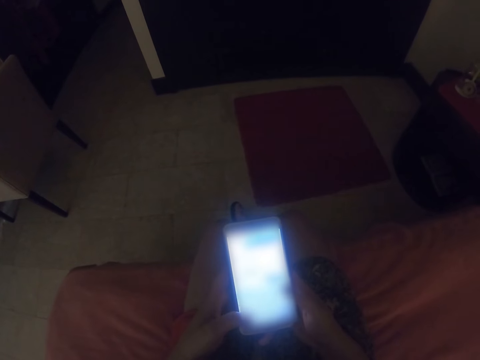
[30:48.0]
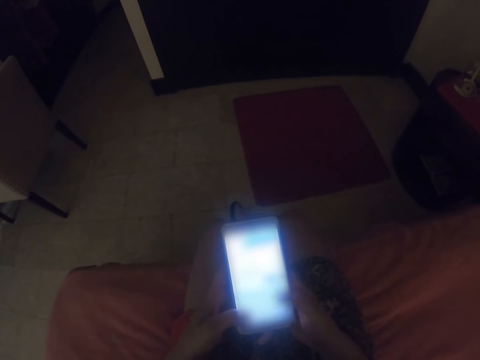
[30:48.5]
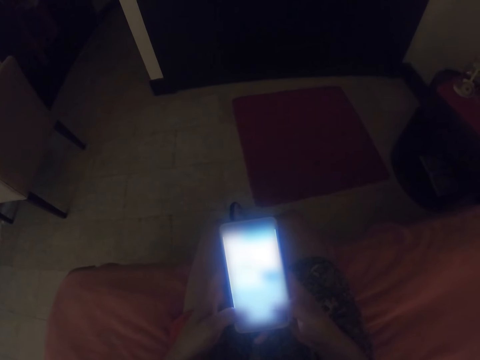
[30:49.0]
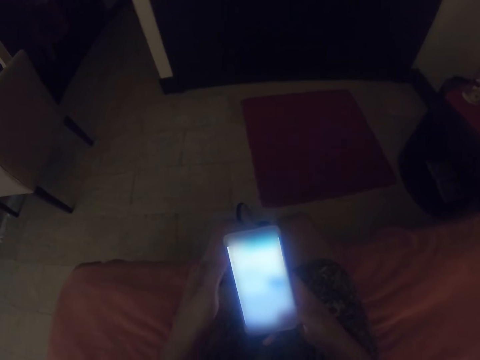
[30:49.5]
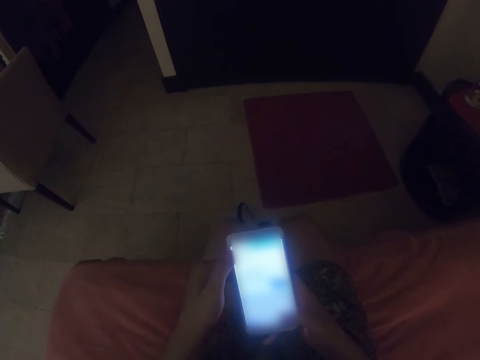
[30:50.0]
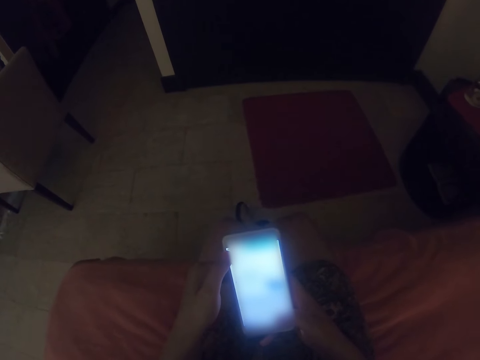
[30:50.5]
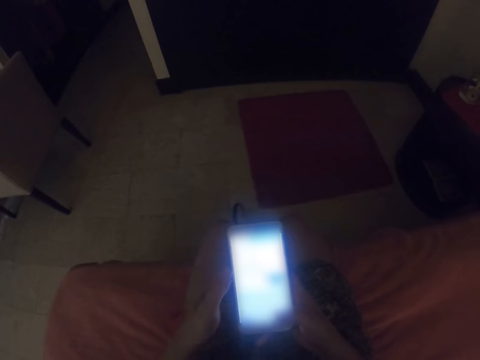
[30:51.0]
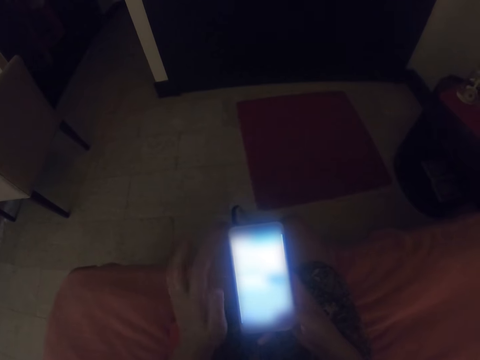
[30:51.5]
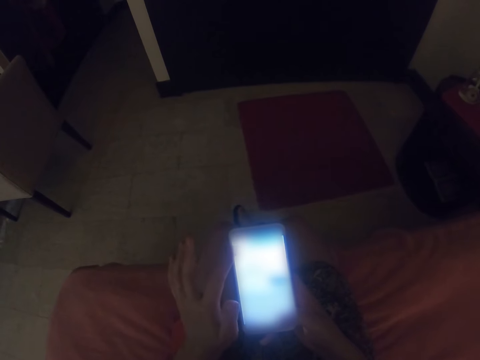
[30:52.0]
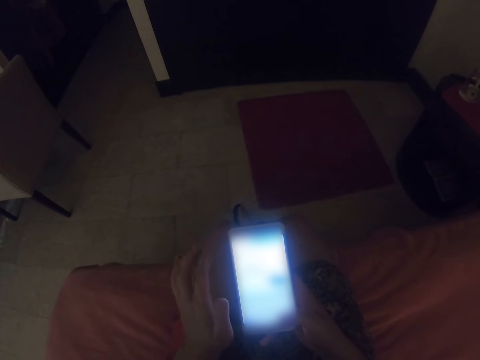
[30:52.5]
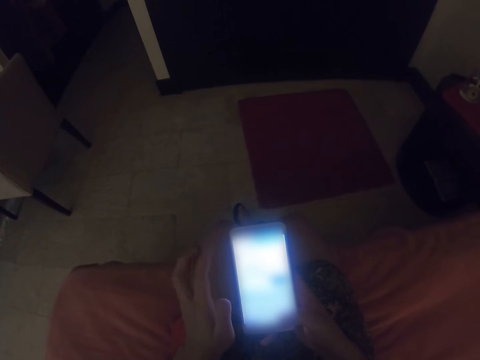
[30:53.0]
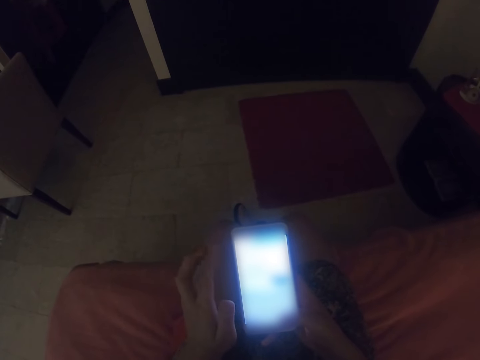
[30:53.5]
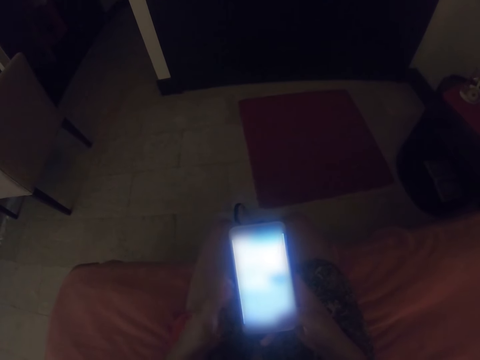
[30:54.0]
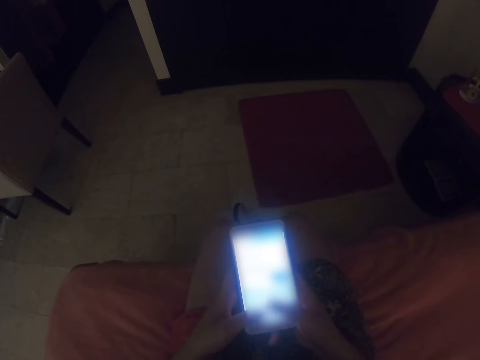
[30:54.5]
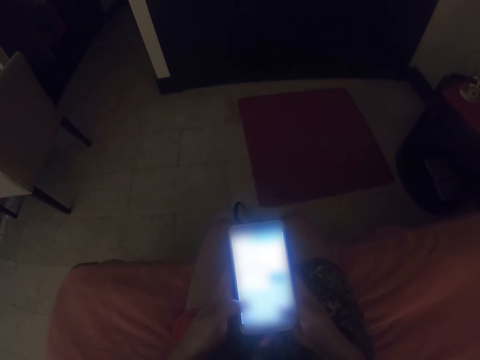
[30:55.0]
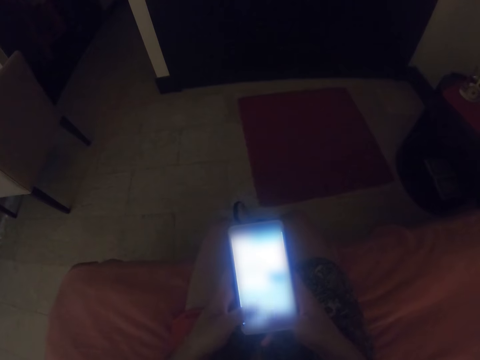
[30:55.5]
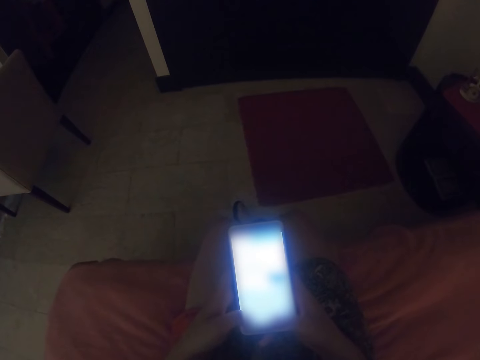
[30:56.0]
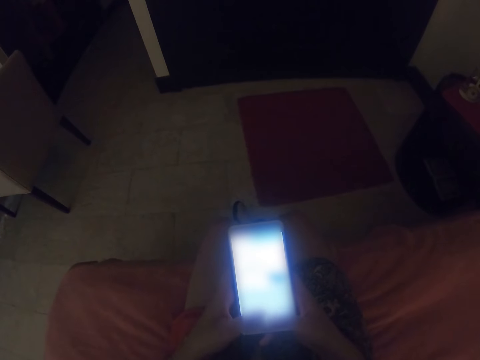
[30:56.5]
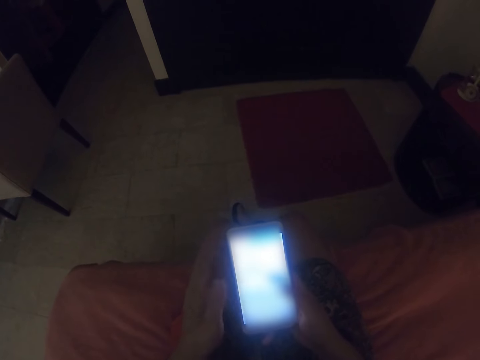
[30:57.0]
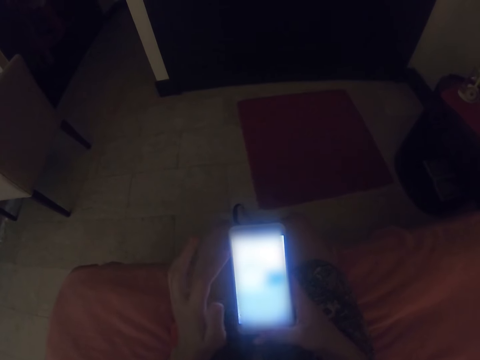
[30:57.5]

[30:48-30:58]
The camera wearer moves her fingers. She looks at the phone. She operates the phone.

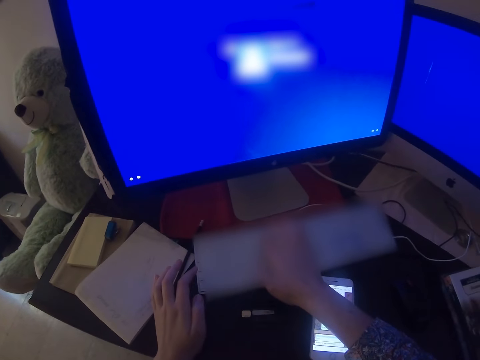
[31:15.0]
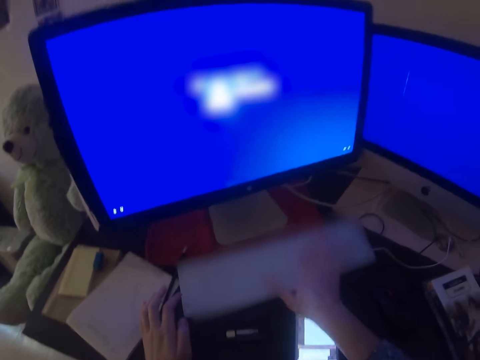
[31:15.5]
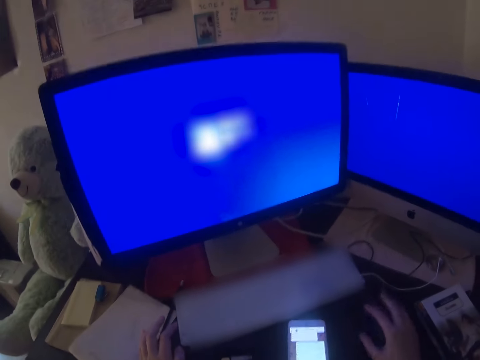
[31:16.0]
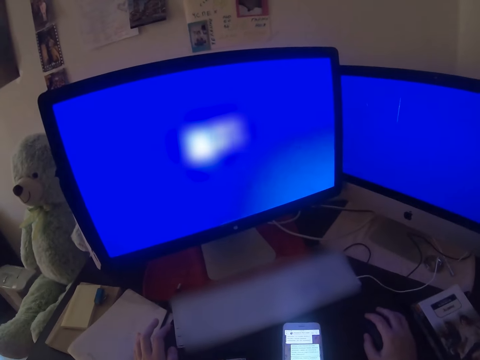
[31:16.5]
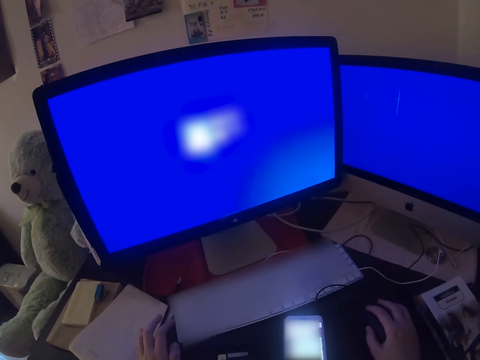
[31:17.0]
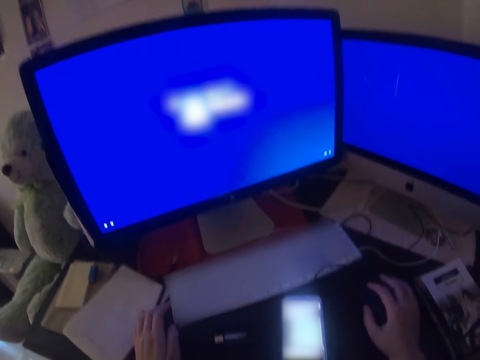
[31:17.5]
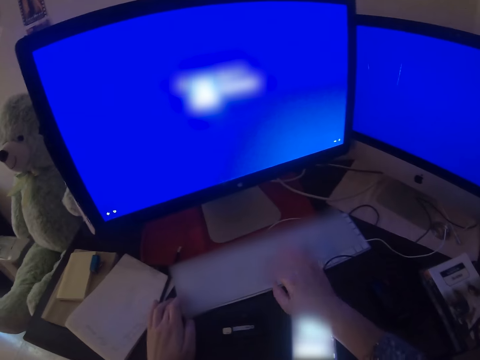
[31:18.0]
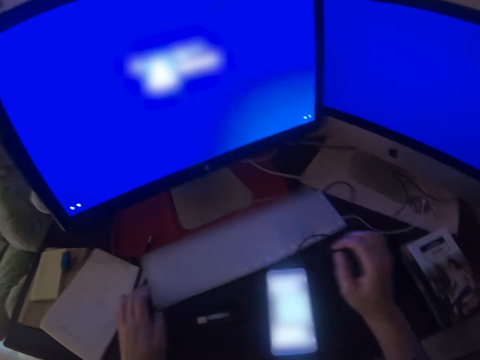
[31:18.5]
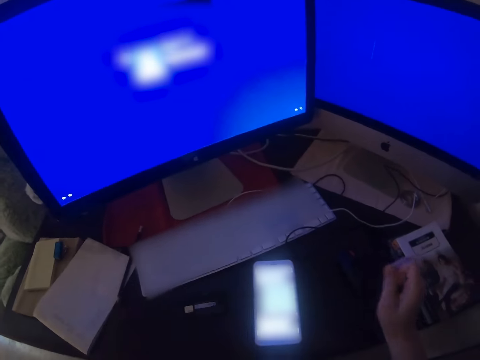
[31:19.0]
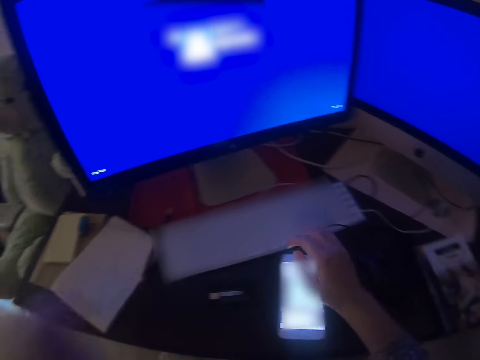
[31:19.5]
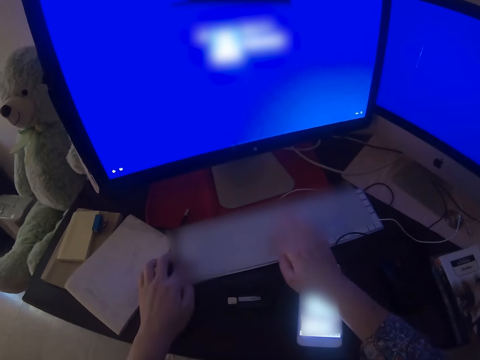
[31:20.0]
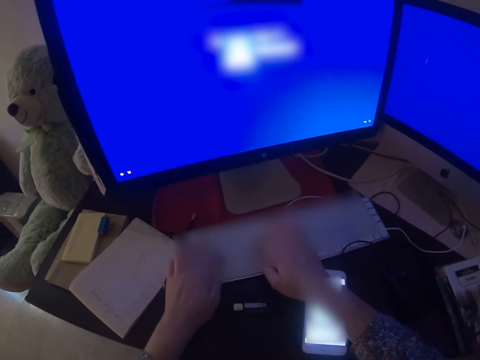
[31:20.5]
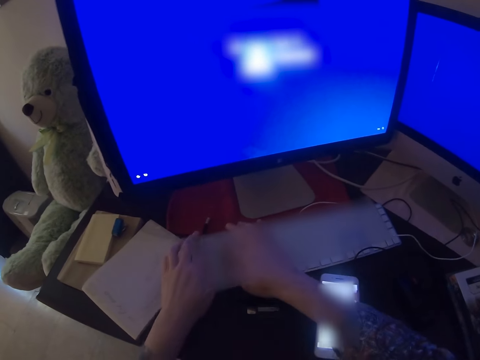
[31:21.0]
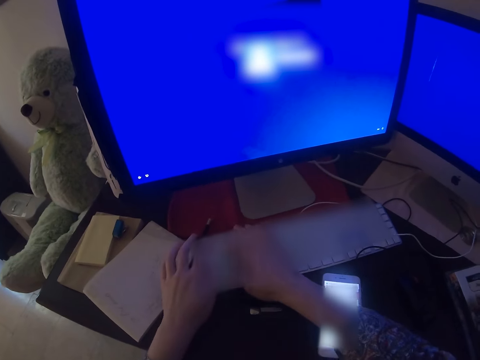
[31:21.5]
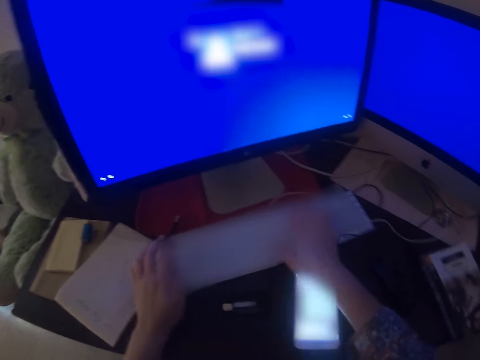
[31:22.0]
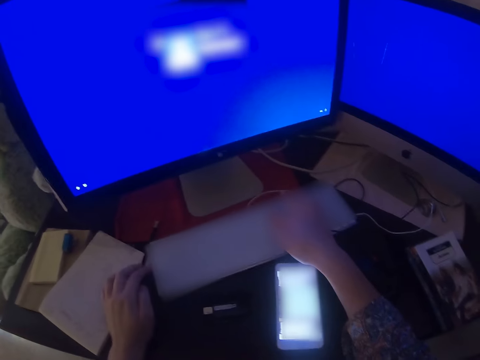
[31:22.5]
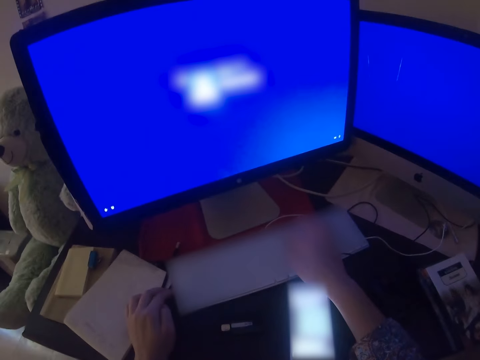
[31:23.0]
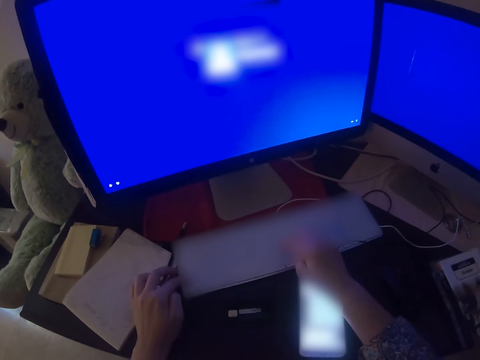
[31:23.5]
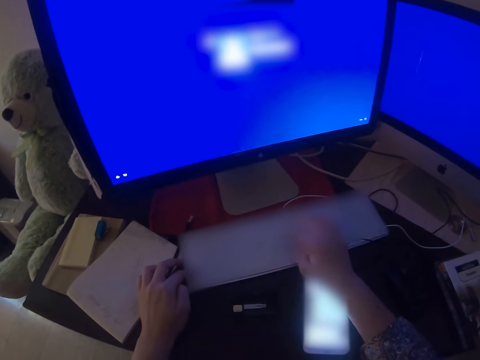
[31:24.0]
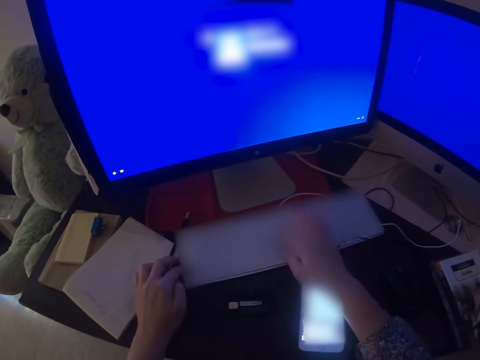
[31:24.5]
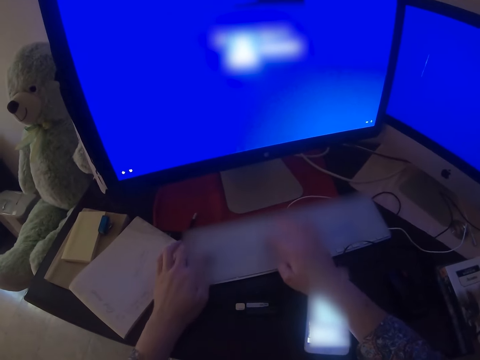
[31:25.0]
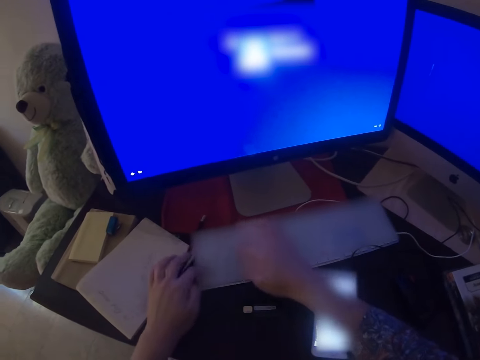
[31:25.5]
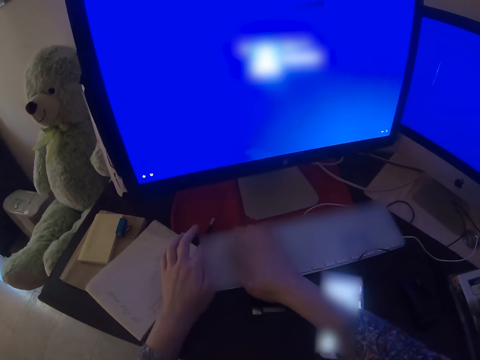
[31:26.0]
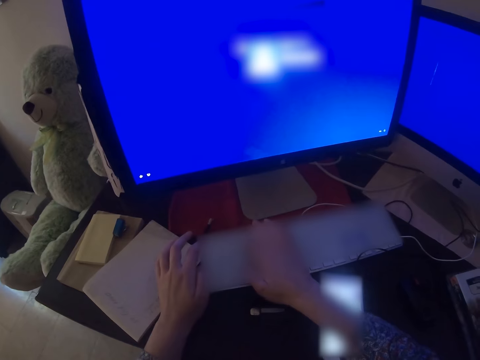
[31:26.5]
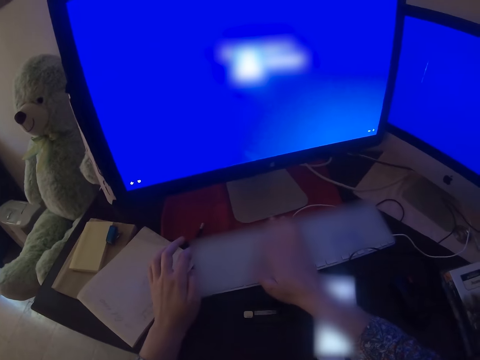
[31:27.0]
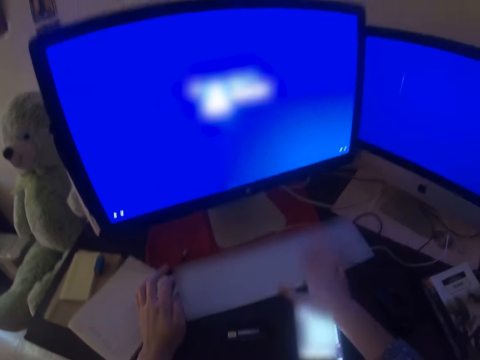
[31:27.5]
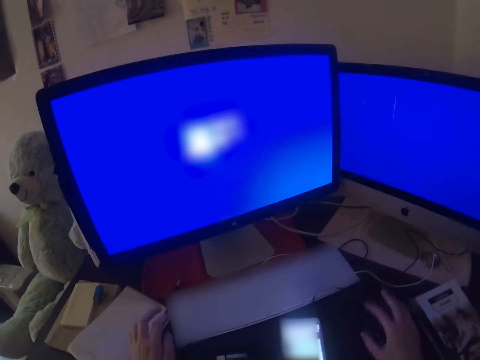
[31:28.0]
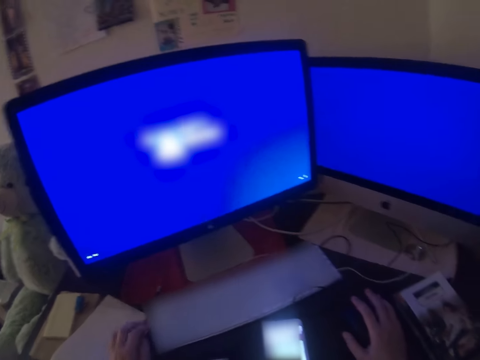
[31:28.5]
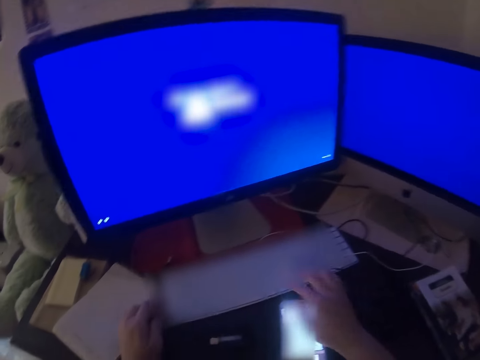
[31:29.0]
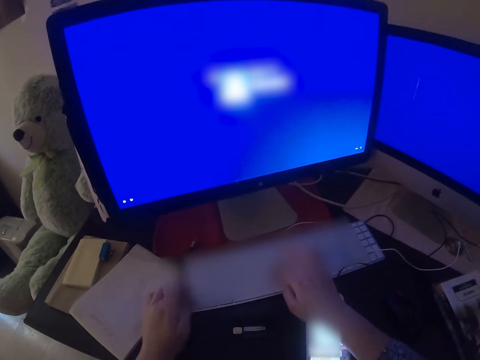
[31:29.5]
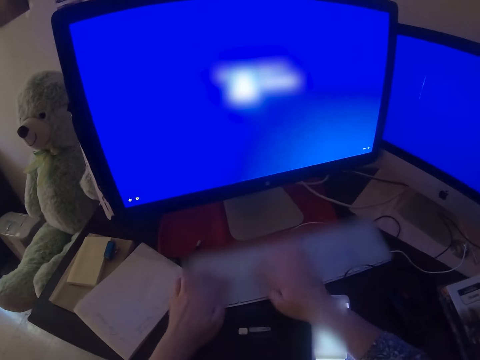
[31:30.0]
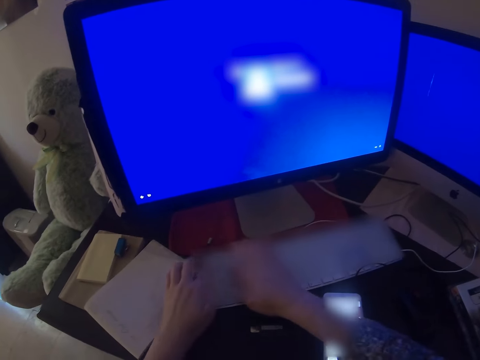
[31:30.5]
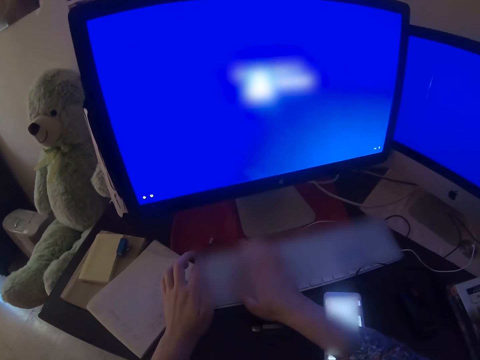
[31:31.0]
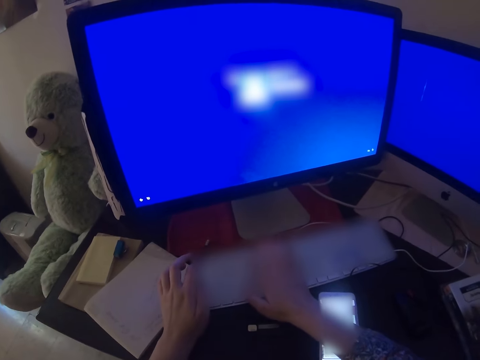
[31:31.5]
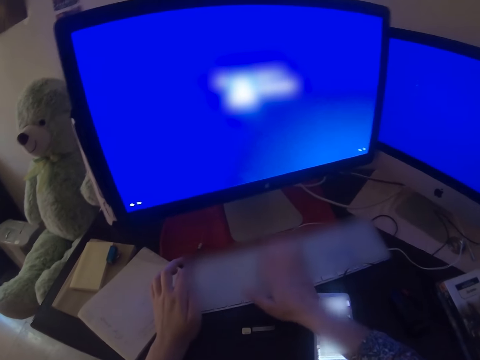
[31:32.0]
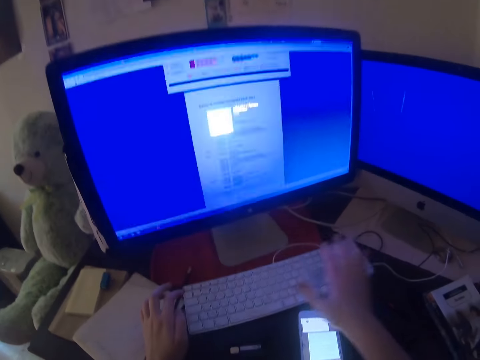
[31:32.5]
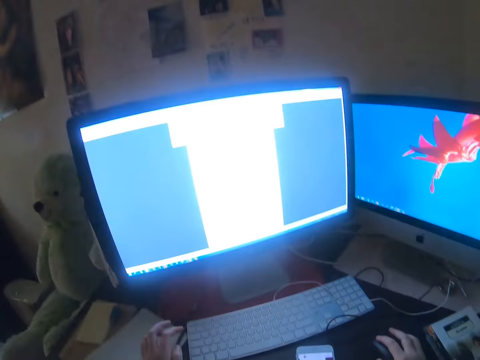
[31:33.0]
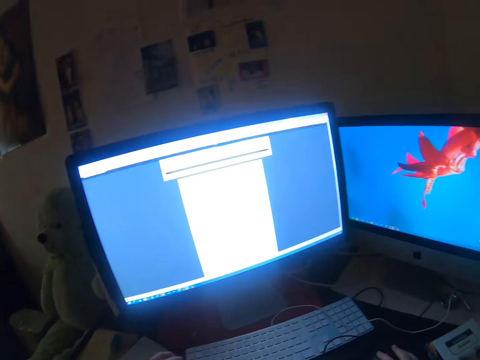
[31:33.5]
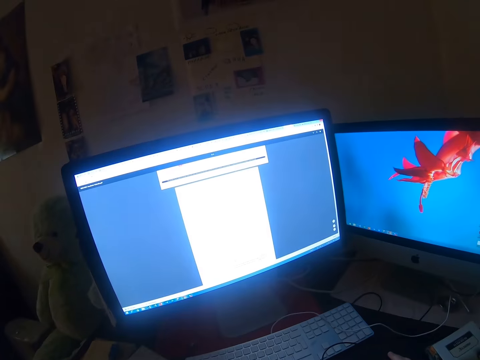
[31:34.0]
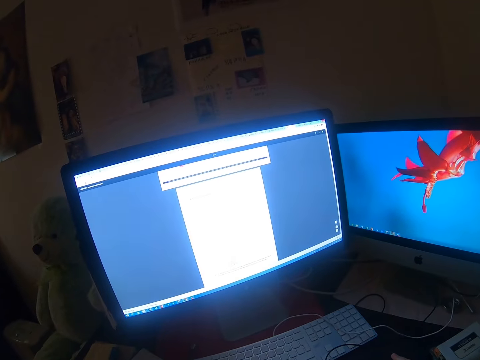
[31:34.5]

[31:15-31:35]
The camera wearer holds the mouse. They click on the mouse. They type on the keyboard. They hold the mouse. They operate the desktop on the table with the mouse. They click the mouse. They type on the keyboard. They unlock the computer. They operate the desktop on the table with the mouse.
